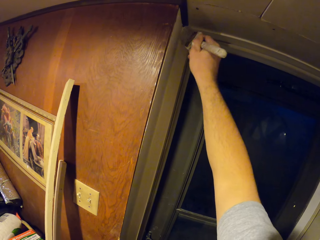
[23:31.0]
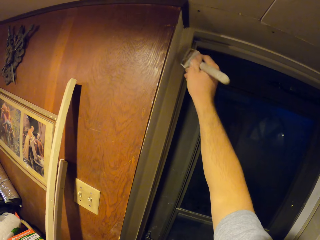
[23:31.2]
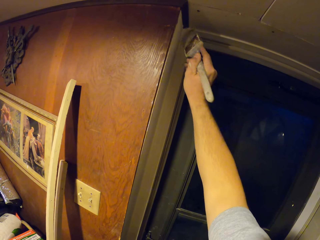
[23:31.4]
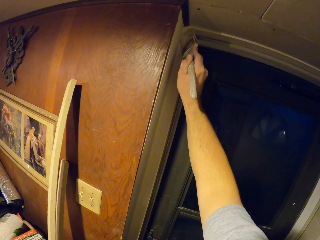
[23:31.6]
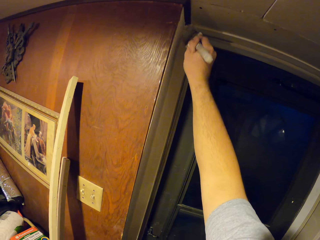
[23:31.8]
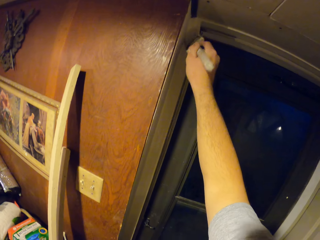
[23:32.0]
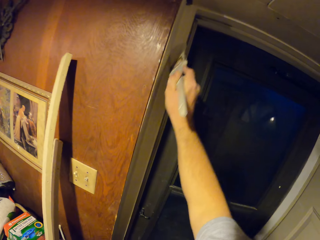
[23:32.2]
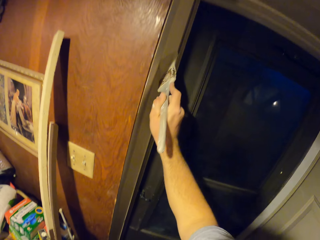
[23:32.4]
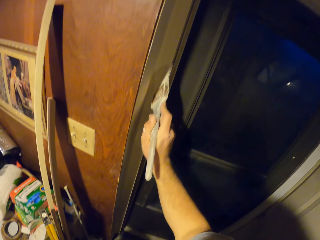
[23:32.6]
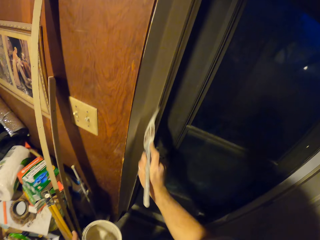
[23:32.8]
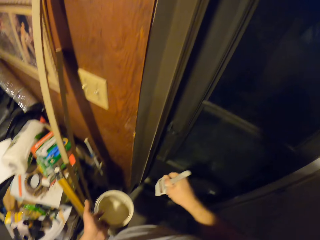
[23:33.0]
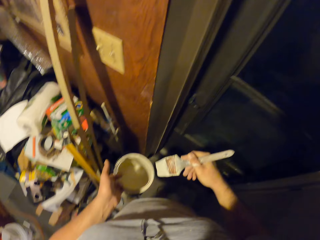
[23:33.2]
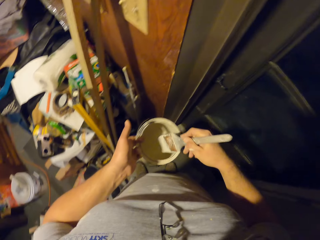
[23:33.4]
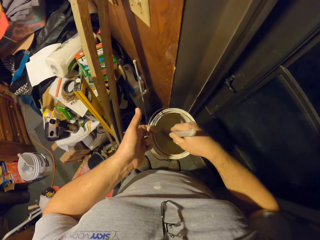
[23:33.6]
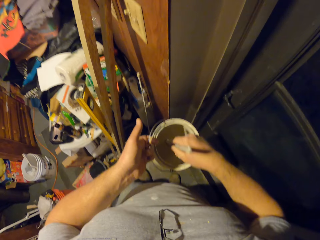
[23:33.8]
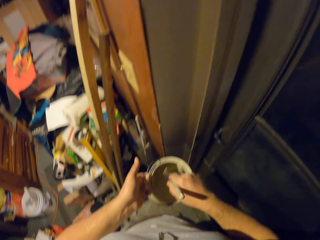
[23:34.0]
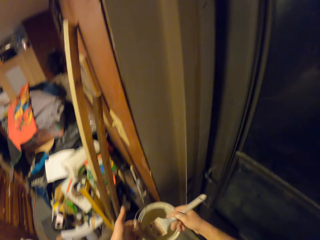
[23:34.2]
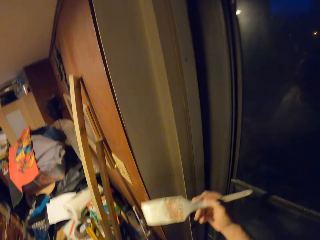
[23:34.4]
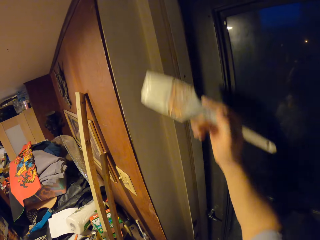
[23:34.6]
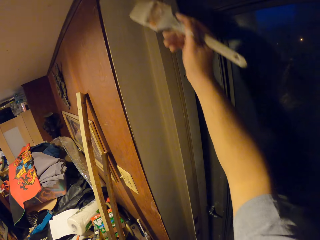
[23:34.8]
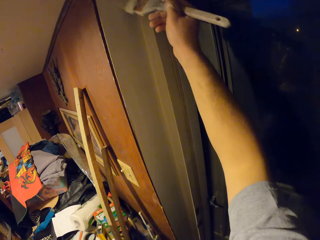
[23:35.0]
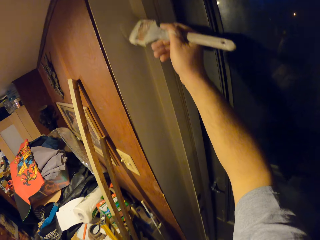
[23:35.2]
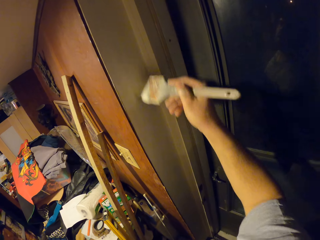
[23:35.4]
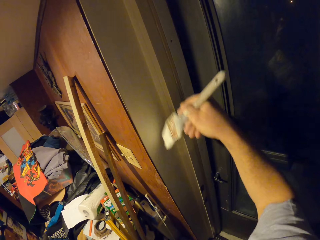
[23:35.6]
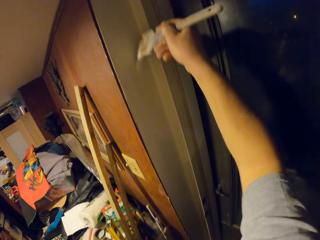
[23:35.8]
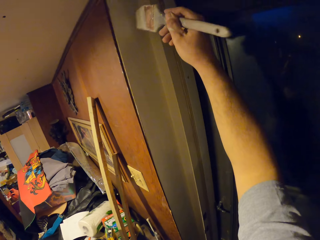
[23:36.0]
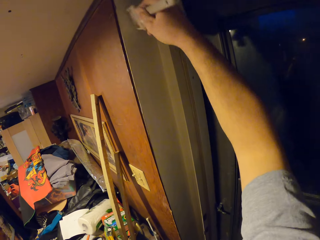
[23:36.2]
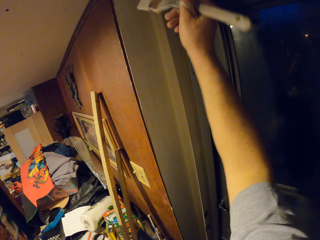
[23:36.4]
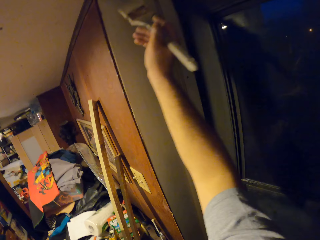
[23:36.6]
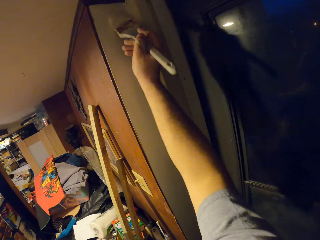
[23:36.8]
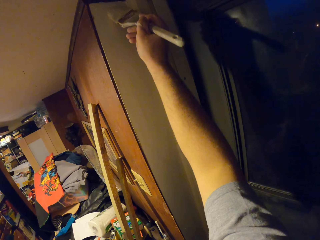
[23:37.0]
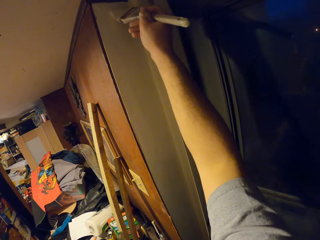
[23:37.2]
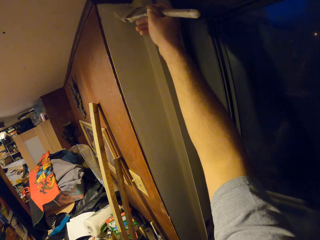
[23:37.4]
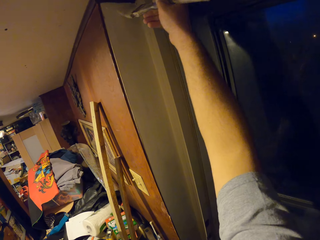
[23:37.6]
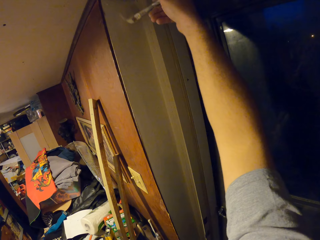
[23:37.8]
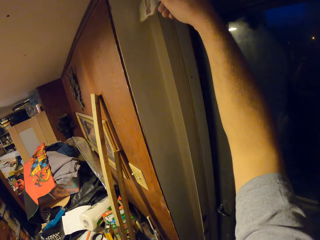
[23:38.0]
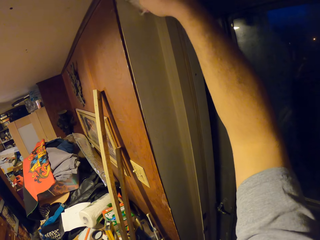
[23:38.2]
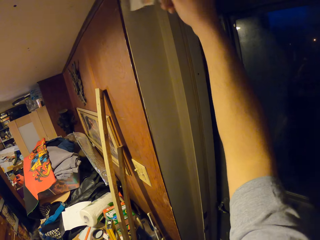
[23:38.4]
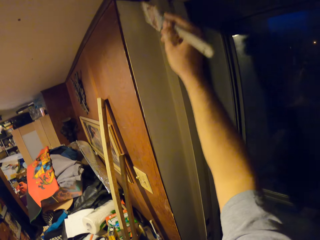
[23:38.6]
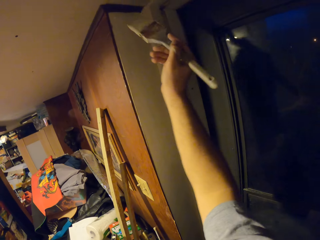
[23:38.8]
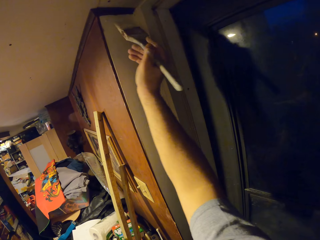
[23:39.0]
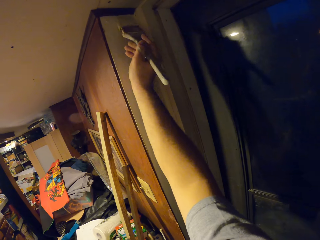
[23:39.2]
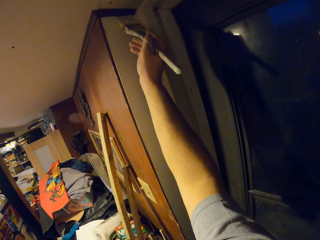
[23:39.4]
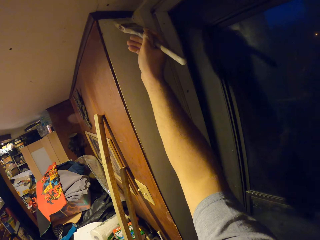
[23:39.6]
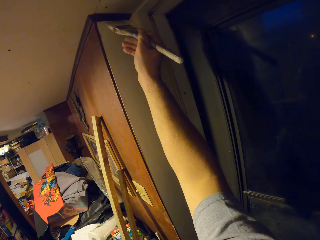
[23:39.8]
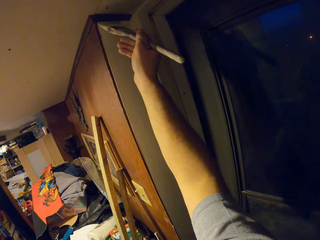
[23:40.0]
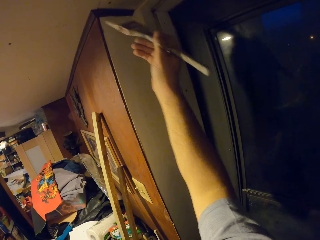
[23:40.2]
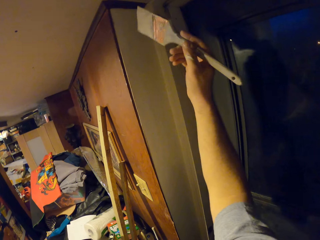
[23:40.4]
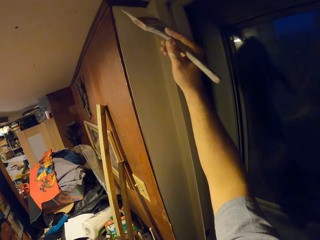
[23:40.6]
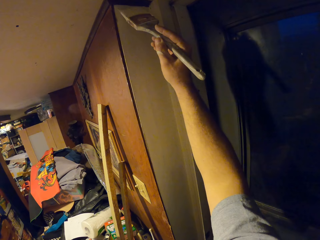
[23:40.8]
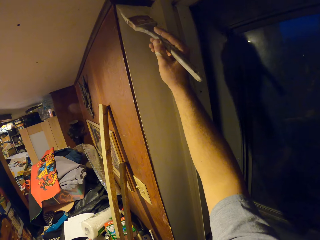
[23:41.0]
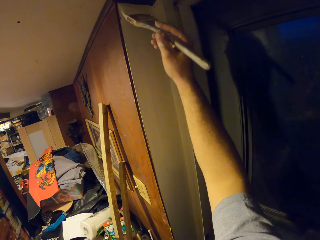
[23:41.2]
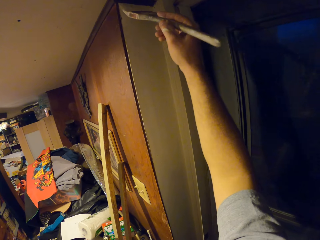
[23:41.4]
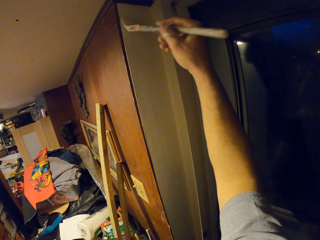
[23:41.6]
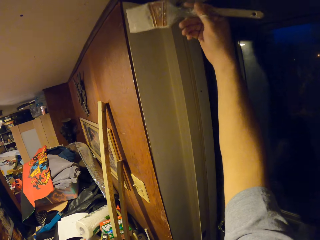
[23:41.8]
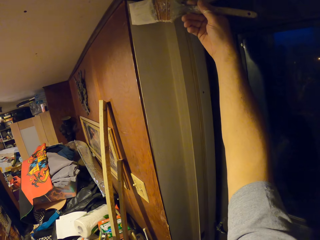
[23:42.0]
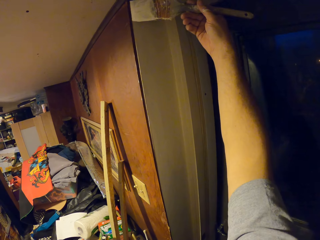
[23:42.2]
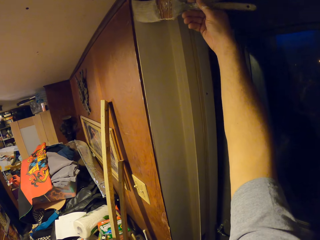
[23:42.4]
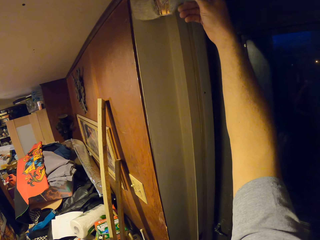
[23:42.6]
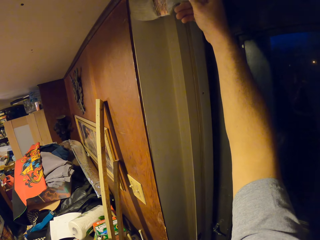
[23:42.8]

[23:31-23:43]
The camera wearer scoops paint from the bucket of paint in his left hand with the paint brush. He paints the frame of the door with the paint brush in his right hand.

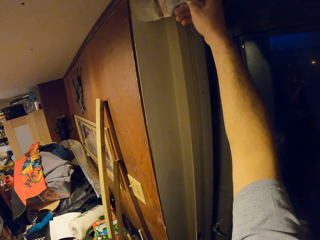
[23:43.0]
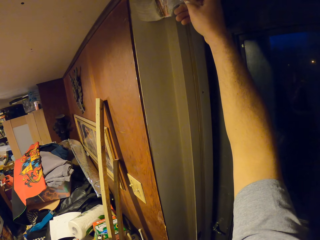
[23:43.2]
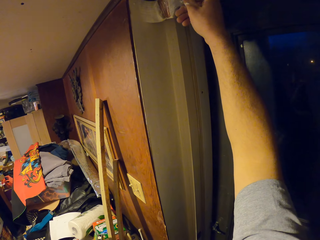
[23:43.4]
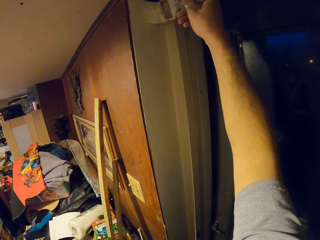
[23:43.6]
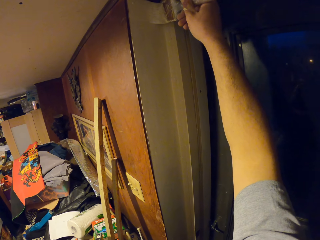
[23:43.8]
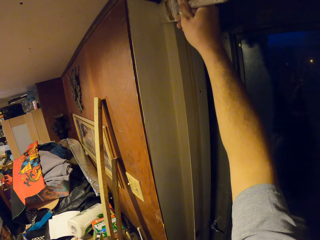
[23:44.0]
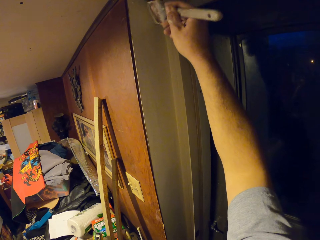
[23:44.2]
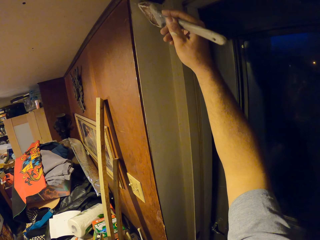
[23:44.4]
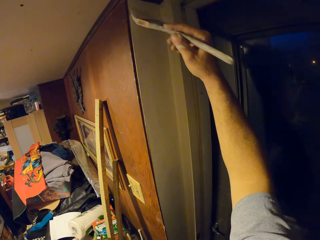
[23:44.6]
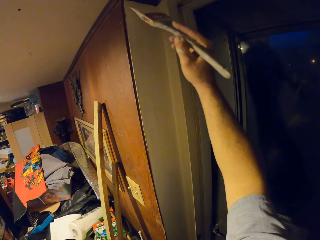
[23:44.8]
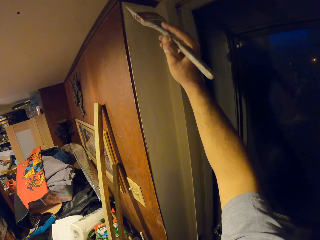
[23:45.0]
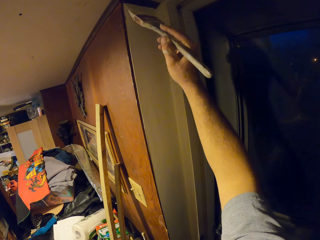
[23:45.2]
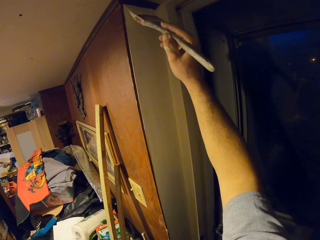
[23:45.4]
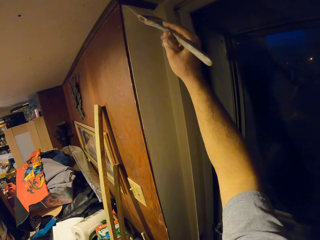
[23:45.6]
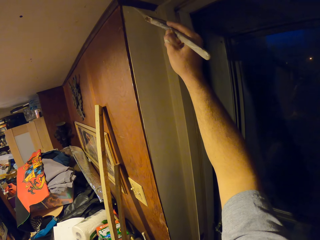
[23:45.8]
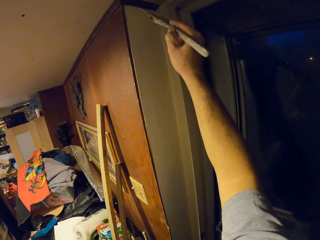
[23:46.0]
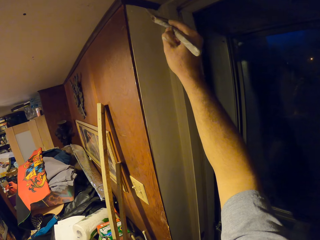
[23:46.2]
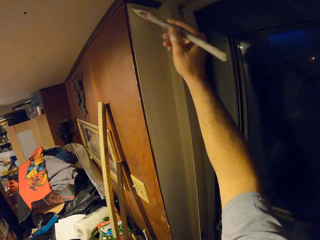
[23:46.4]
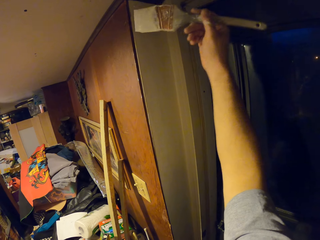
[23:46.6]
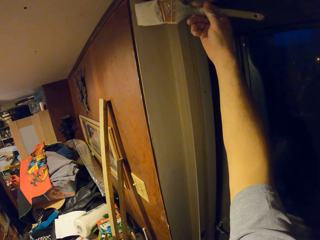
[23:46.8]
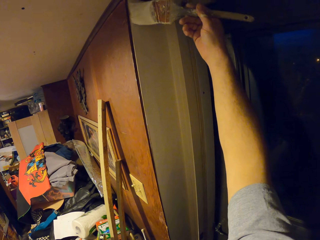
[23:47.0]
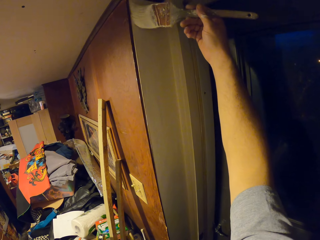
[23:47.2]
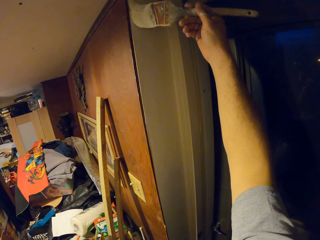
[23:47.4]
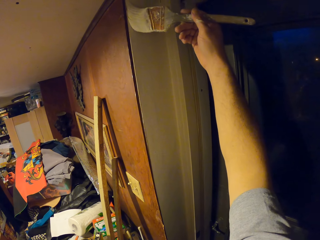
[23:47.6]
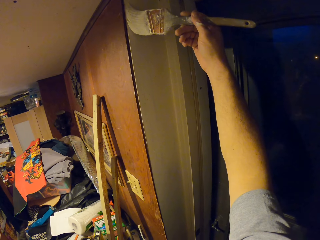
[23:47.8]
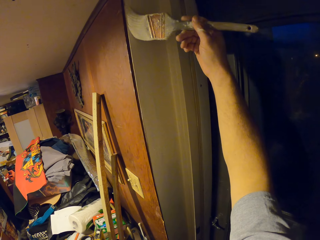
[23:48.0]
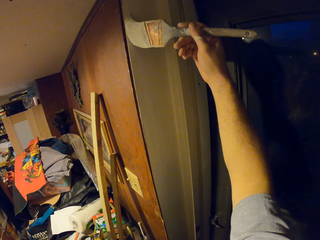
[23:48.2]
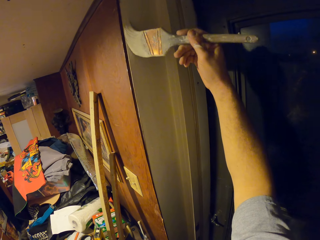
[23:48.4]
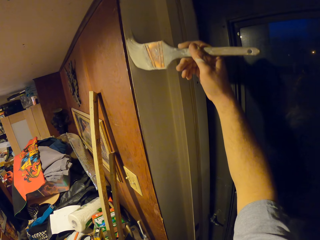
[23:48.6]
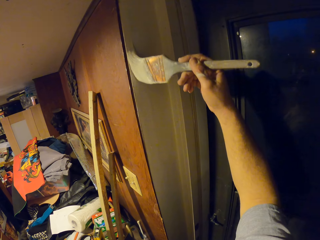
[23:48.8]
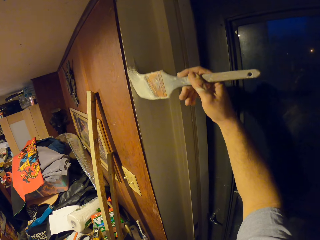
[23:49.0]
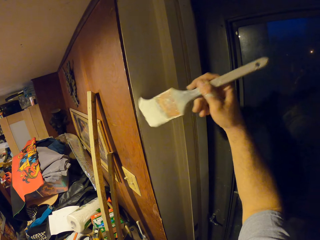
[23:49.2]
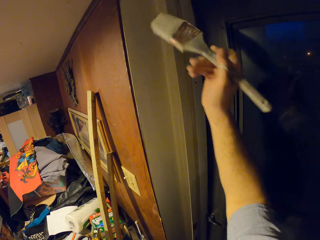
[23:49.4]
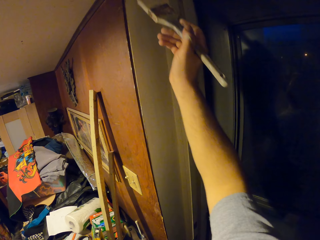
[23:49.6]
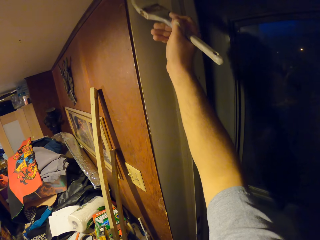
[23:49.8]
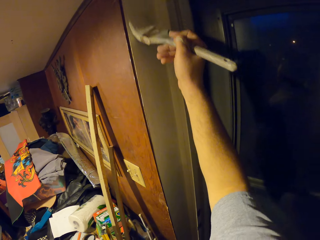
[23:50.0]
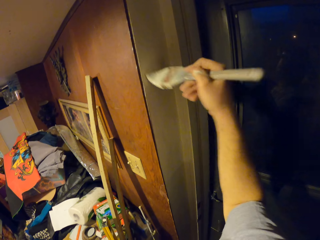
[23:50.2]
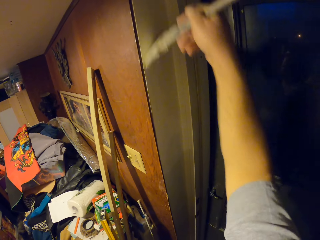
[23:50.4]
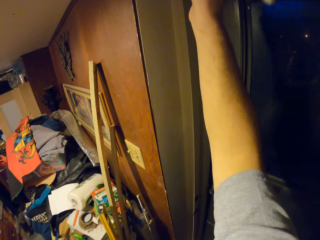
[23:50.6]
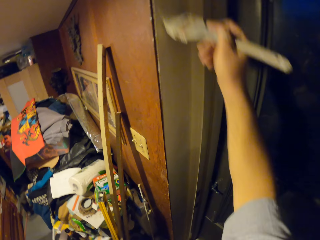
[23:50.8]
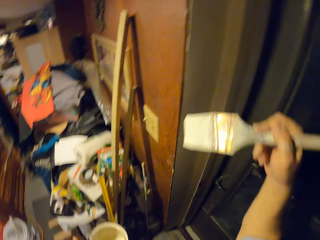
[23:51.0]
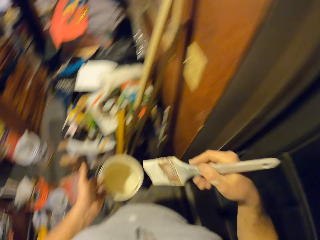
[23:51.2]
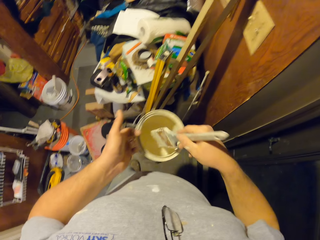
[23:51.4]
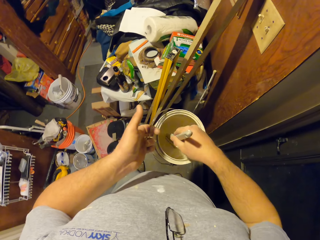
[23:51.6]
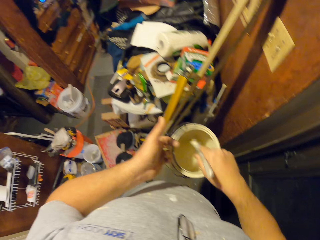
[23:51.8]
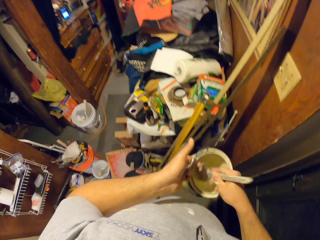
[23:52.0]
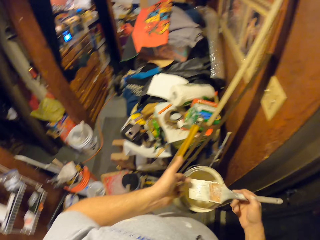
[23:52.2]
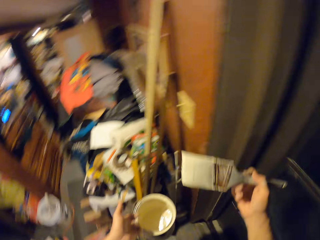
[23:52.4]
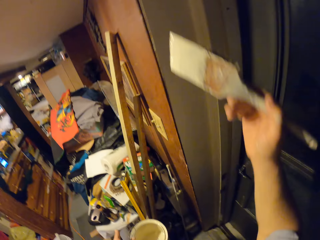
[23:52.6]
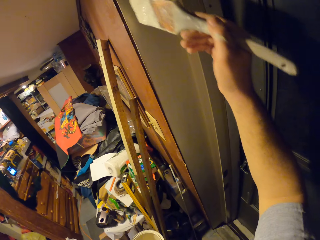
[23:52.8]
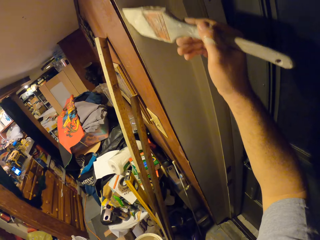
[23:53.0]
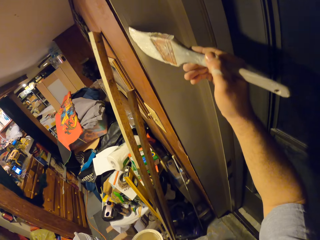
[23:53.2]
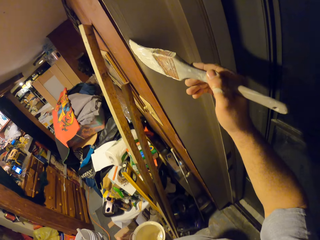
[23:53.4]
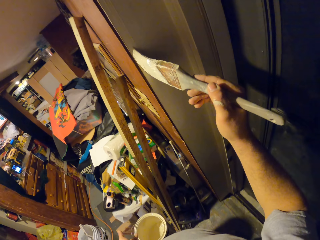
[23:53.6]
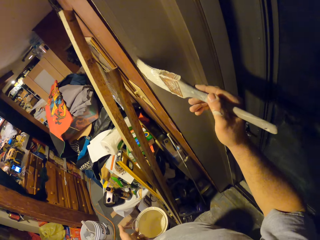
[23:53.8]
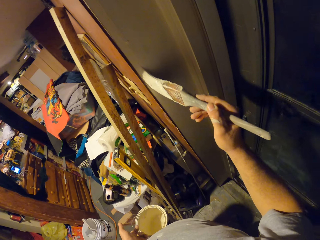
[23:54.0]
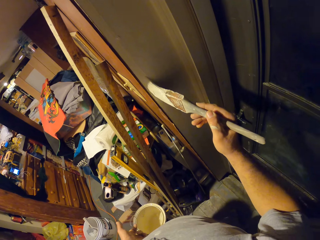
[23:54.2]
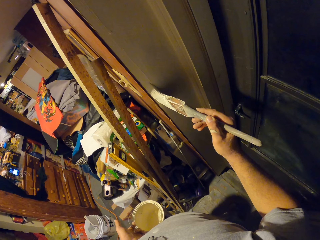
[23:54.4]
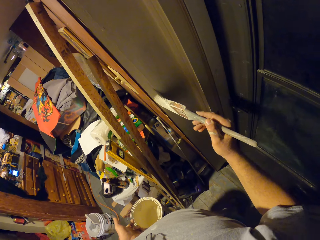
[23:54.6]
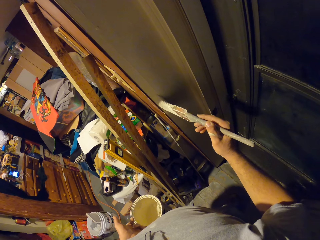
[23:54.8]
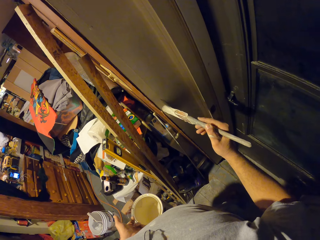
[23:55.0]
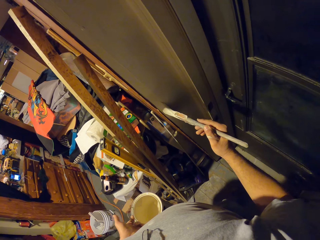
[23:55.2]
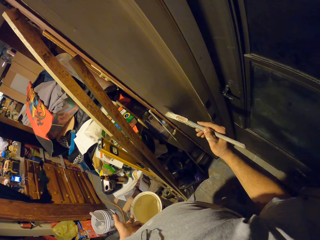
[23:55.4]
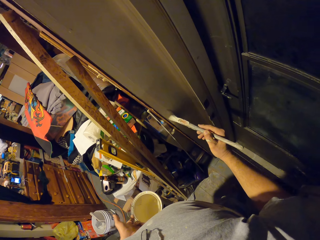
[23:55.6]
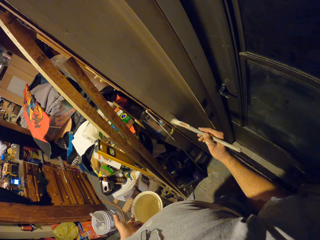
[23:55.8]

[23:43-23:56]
The camera wearer scoops paint from the bucket of paint in his left hand with the paint brush. He paints the frame of the door with the paint brush in his right hand.
